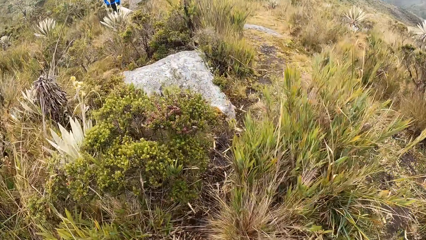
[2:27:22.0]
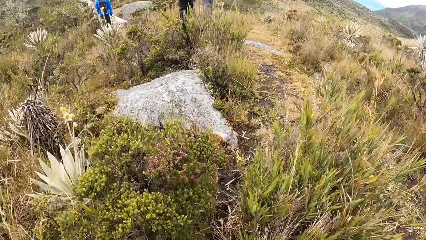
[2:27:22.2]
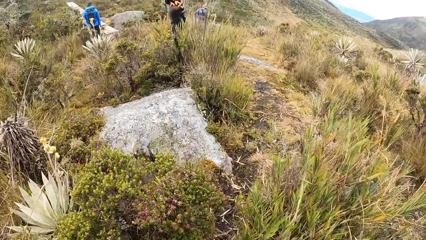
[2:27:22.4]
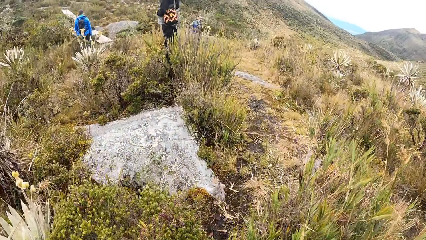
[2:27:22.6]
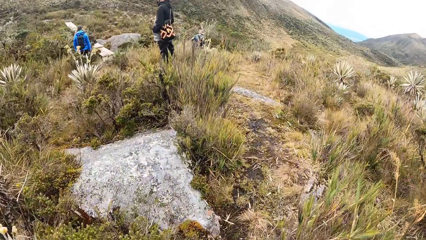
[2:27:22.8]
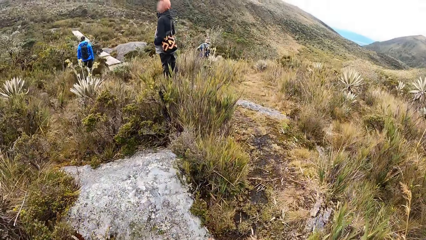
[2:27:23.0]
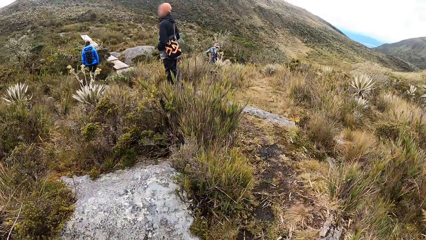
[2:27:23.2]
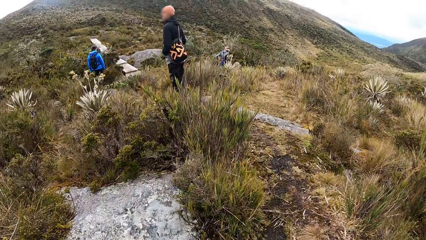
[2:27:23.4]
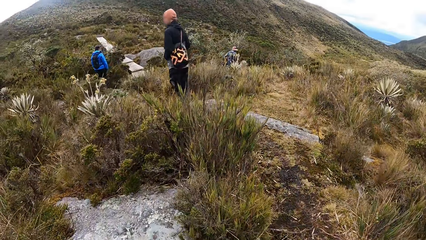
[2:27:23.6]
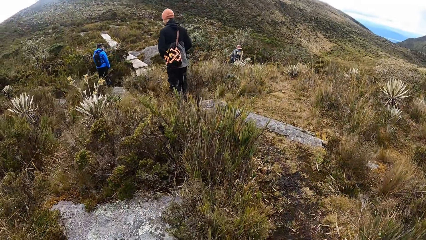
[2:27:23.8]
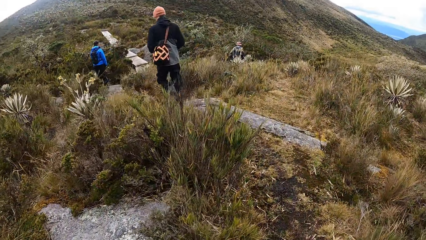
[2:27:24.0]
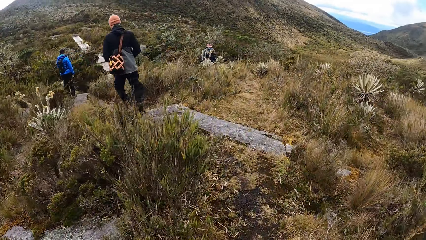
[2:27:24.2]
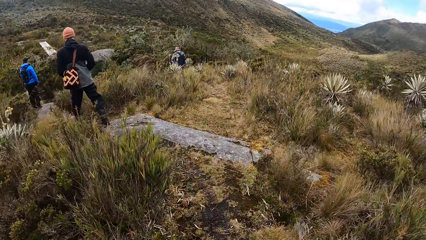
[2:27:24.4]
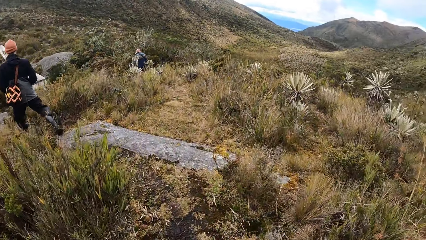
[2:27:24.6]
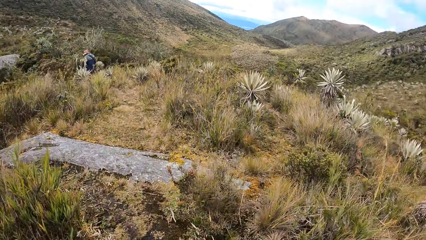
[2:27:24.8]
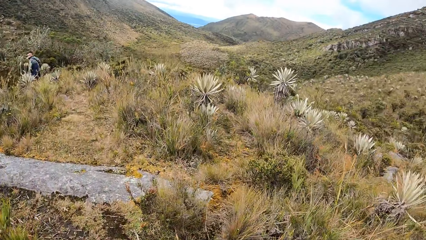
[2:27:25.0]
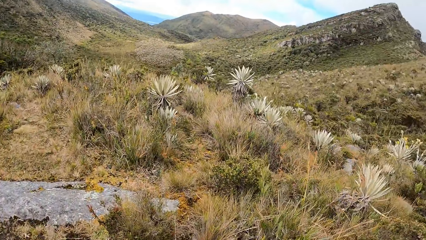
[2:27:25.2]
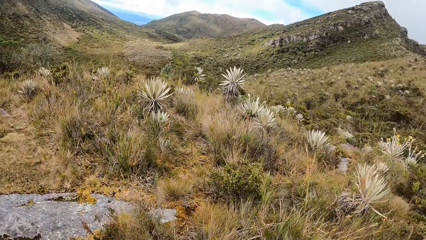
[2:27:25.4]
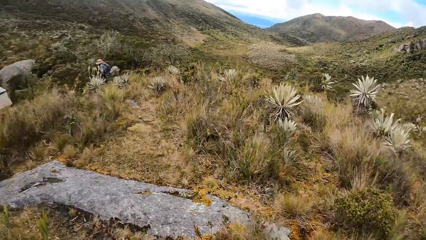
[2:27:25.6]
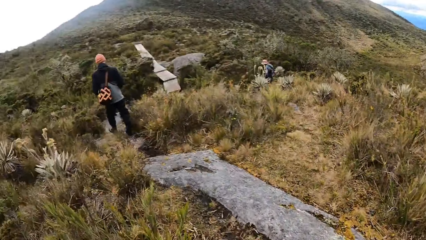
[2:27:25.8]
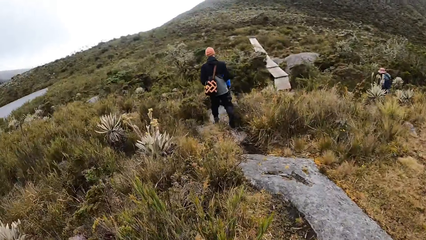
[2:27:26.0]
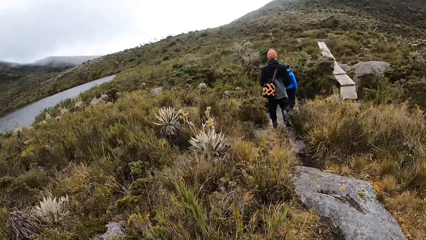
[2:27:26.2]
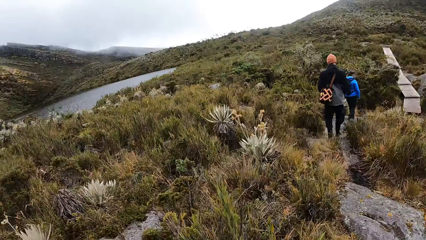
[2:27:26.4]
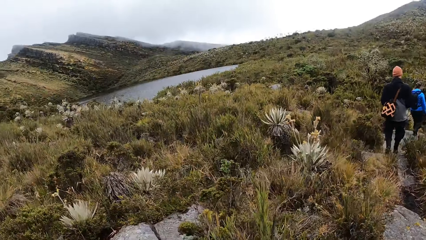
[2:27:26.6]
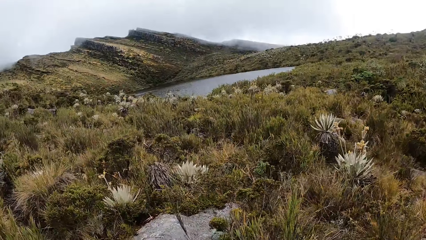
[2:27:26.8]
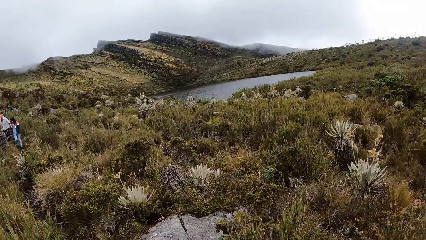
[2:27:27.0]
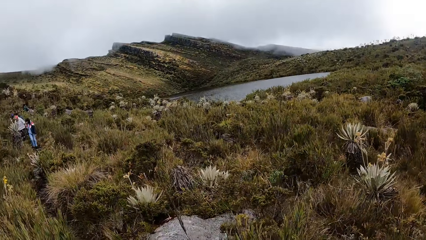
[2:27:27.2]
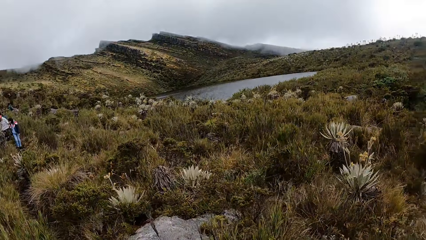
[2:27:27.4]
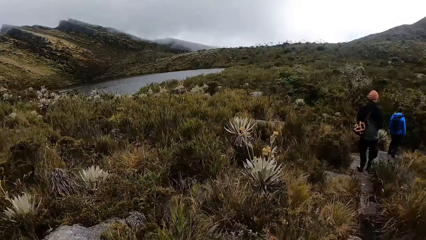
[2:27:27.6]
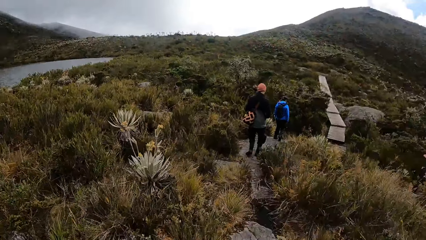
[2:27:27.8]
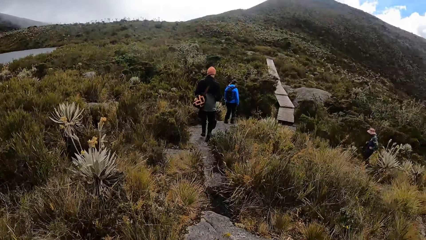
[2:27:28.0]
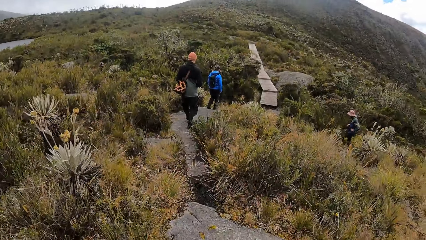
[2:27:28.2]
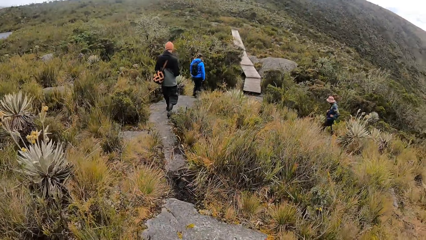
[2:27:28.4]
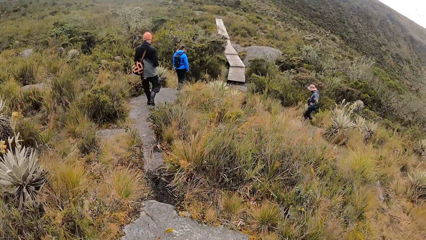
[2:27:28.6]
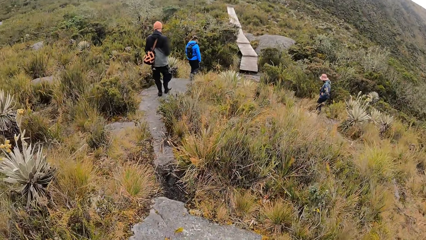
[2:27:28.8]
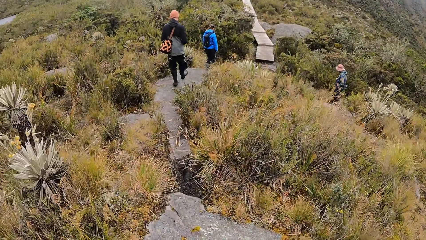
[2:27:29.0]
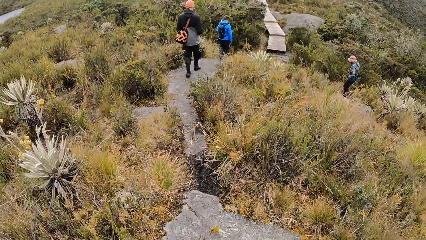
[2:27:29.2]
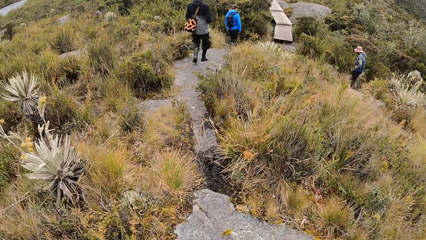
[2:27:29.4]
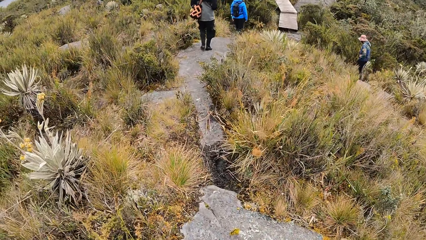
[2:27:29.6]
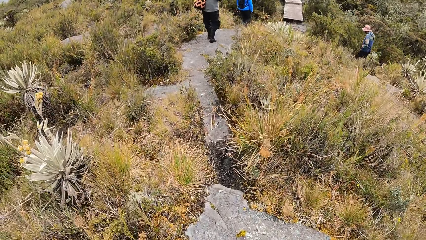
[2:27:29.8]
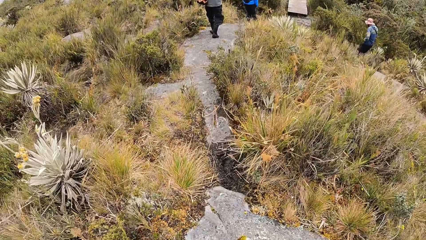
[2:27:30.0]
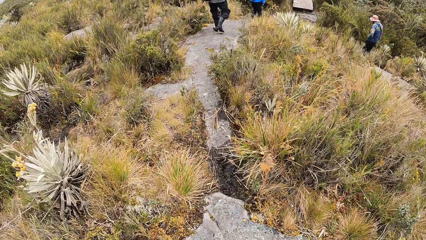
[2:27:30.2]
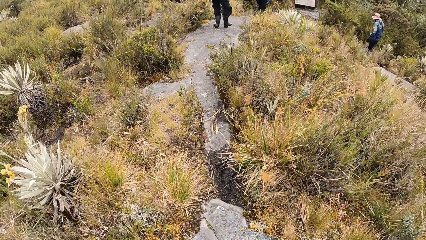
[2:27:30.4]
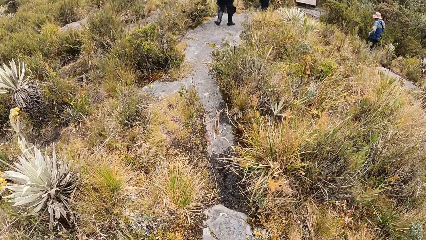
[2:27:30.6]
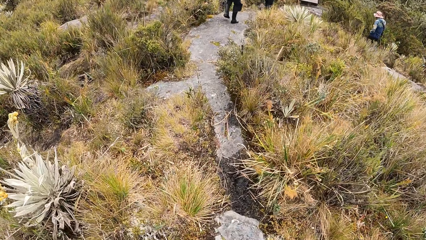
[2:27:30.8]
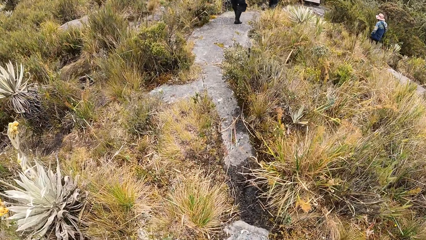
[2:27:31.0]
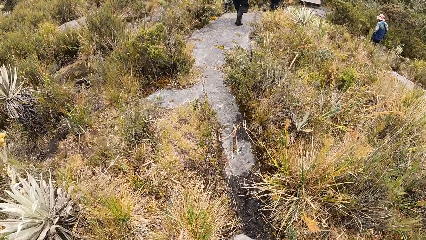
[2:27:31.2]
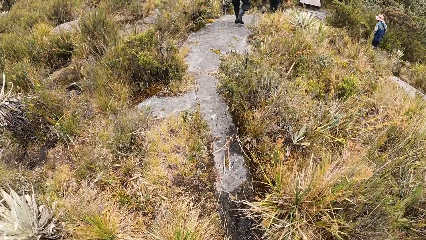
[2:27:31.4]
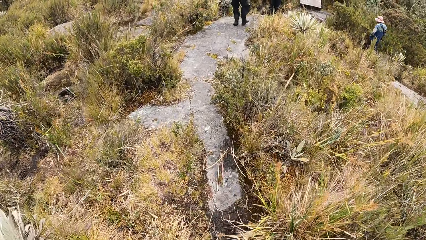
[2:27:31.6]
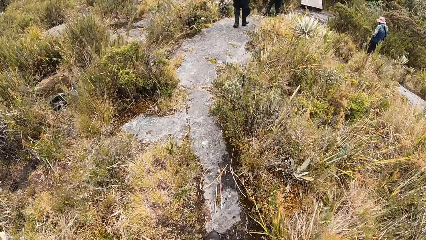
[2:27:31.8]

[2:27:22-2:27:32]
The camera wearer walks along the pathway in the forest. They walk around. The group of people walk along the pathway in the forest.

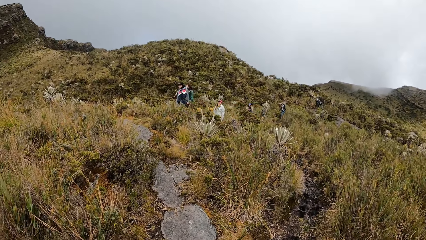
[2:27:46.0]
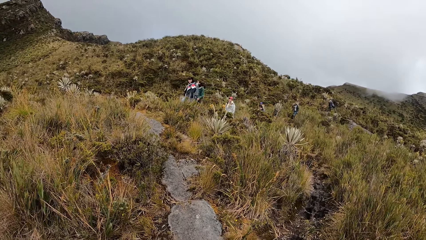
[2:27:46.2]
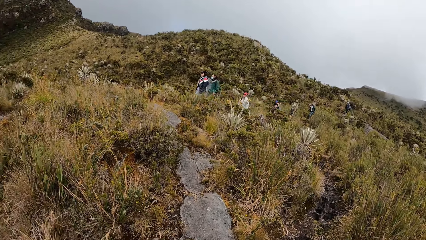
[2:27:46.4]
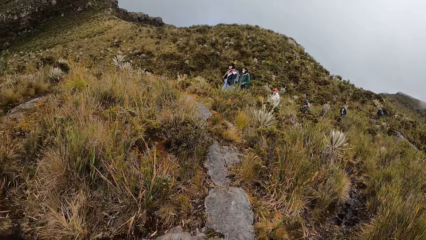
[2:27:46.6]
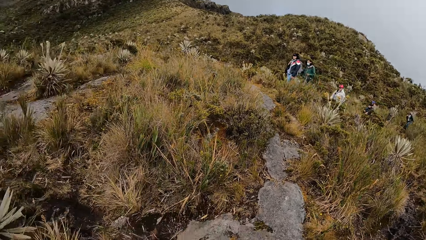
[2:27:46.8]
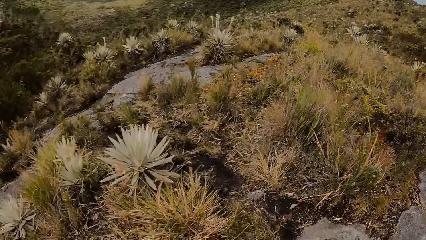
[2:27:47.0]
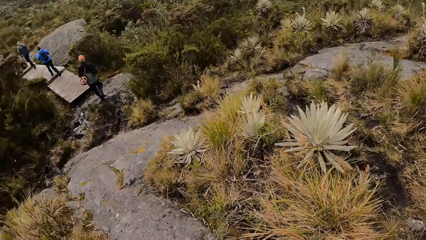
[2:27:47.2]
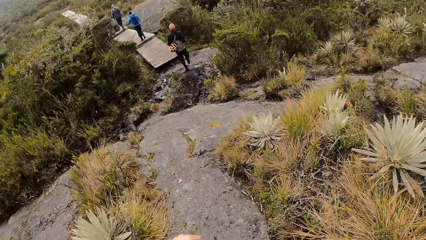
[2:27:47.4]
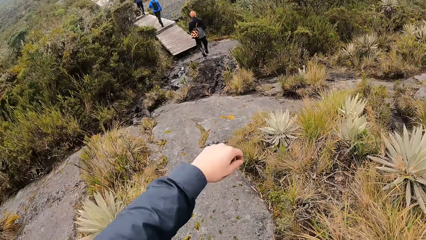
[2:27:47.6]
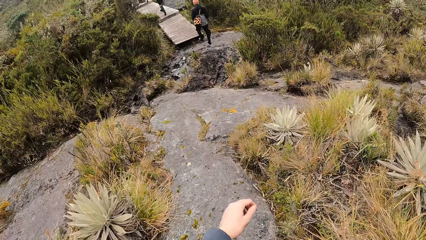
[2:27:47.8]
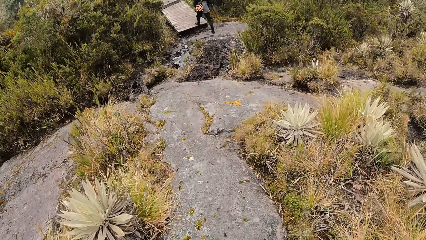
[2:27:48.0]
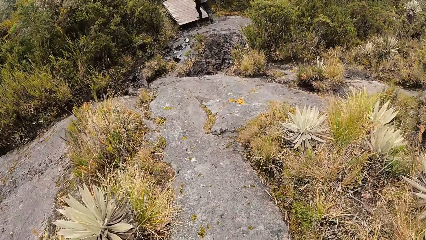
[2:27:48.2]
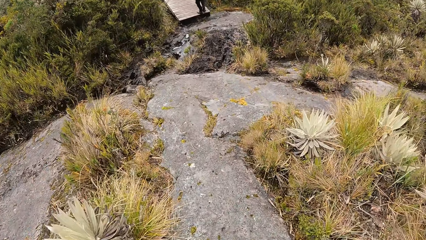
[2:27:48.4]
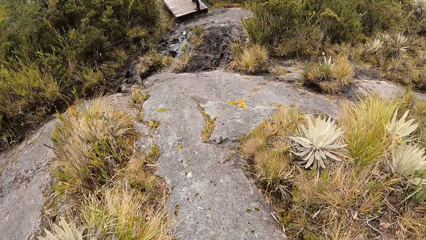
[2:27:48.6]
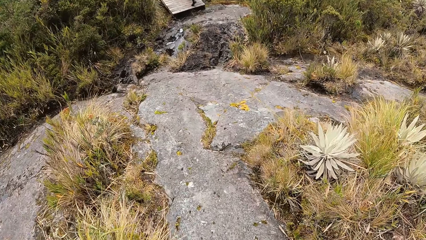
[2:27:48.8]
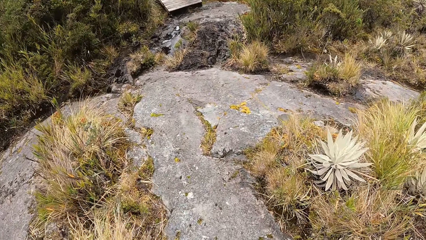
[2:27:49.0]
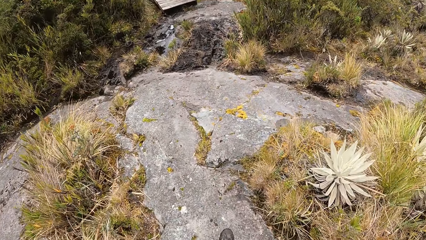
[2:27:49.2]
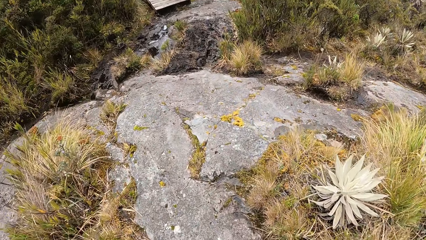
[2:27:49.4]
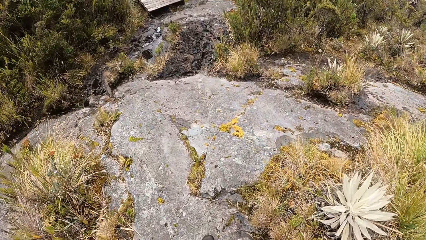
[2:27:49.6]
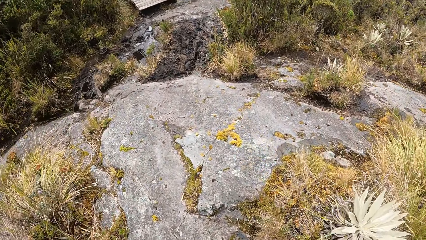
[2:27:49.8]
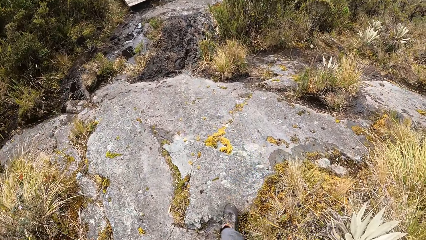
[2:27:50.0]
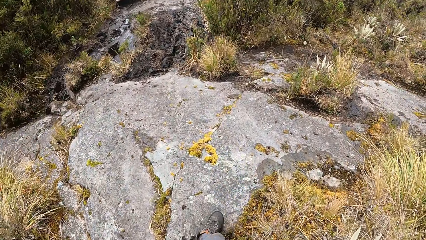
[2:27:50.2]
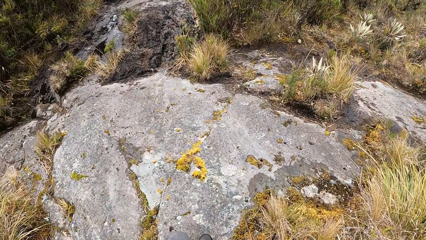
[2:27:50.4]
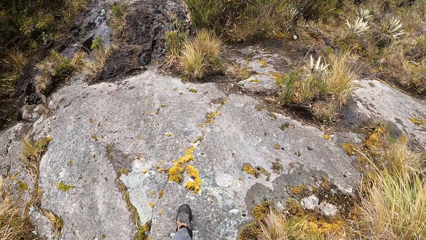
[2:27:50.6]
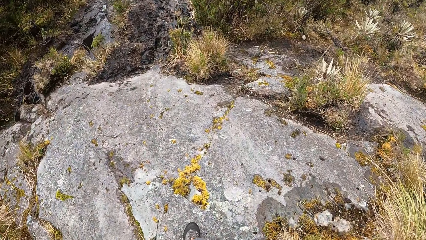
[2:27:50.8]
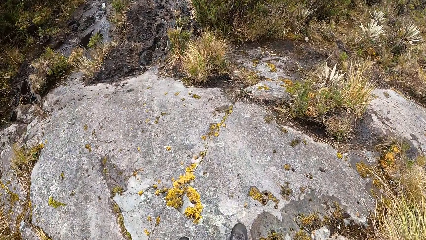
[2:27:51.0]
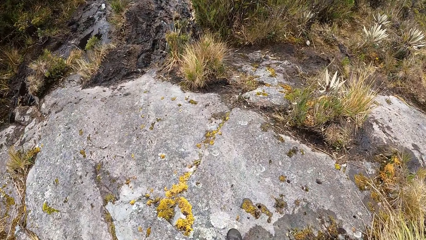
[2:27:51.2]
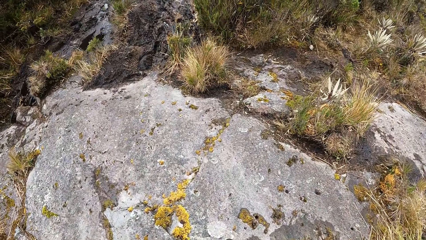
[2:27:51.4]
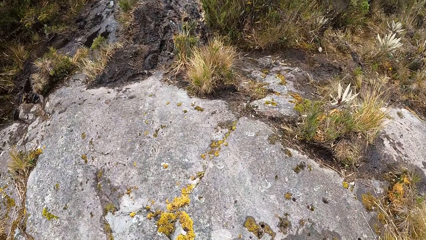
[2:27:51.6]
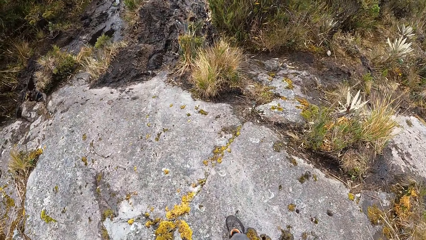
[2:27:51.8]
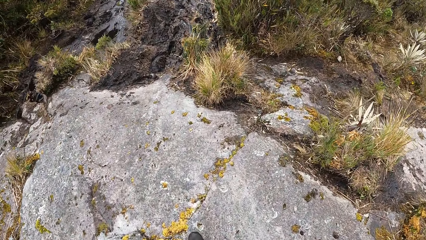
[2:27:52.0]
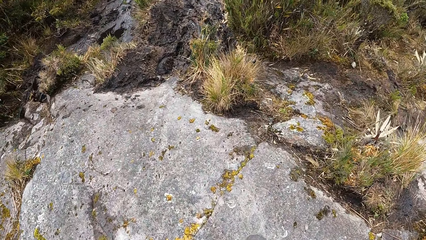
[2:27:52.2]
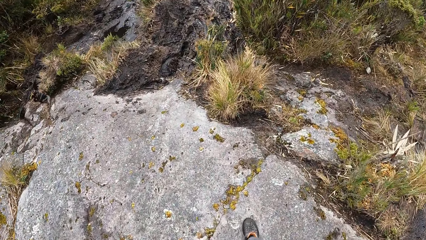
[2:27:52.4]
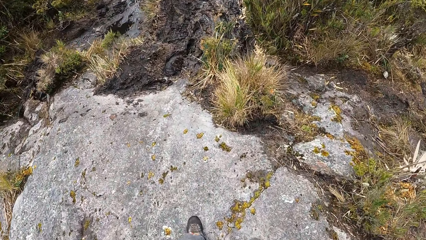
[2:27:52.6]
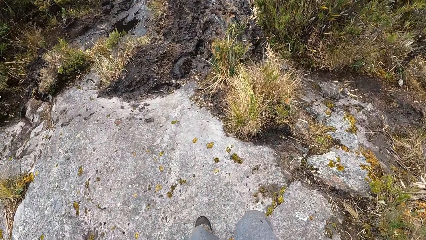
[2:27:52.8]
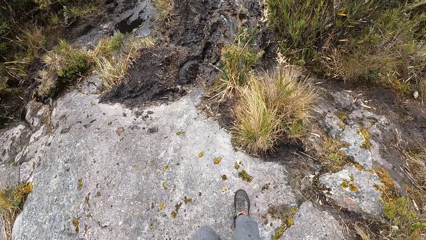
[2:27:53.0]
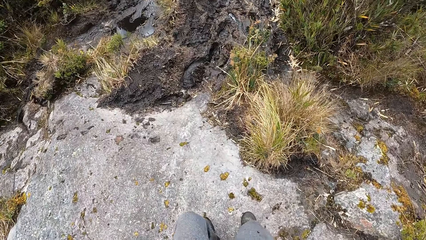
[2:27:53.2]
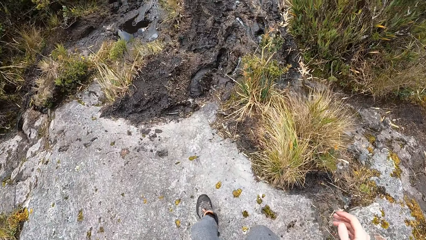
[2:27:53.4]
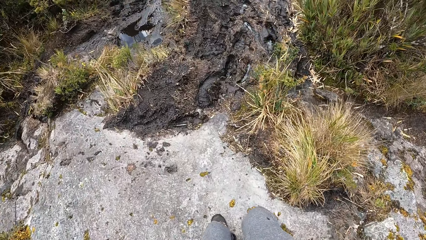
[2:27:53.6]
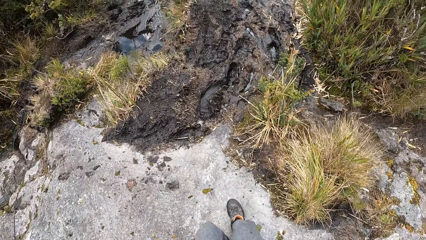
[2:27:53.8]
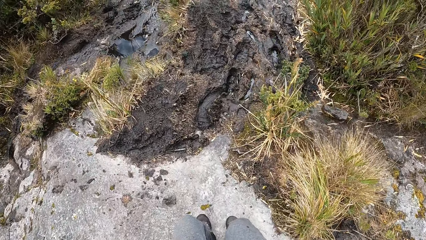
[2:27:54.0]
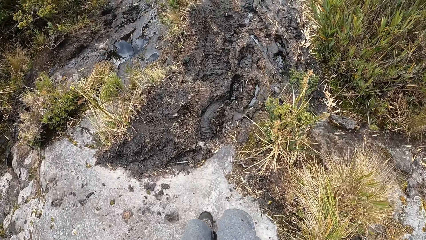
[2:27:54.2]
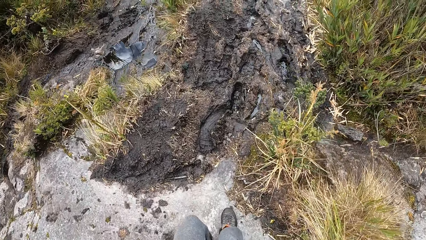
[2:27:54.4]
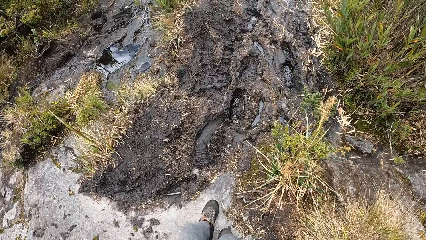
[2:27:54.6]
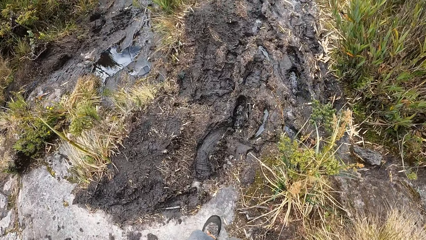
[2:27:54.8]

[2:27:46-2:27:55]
The camera wearer turns the camera. They move their hand. They walk around.
